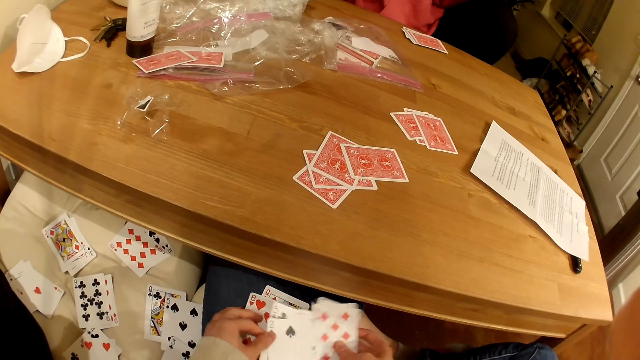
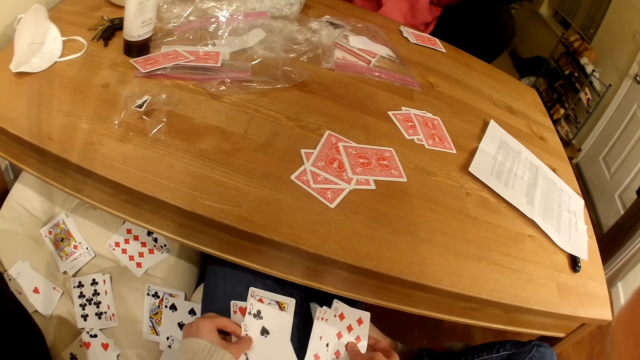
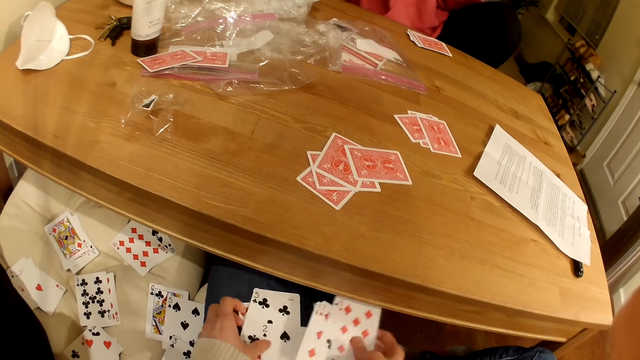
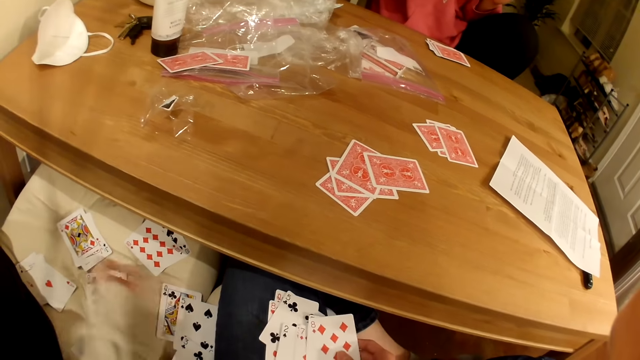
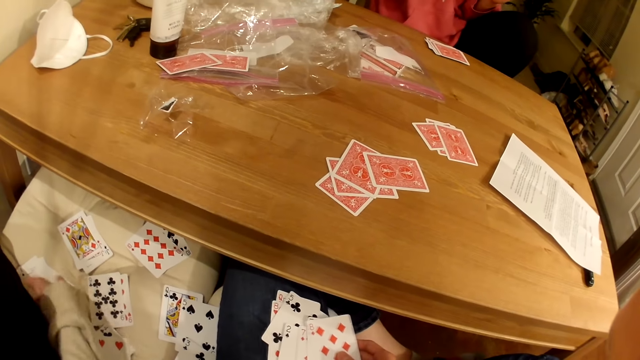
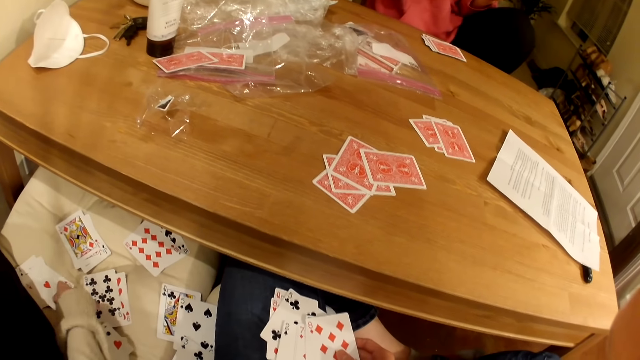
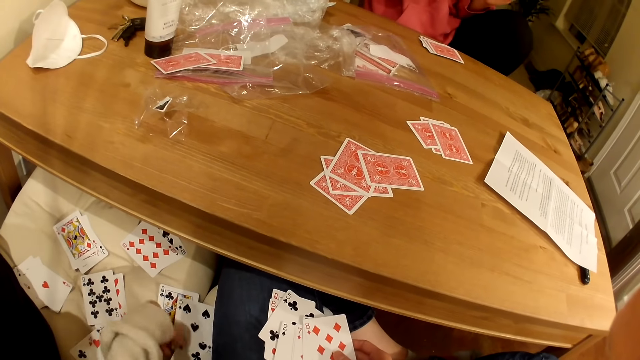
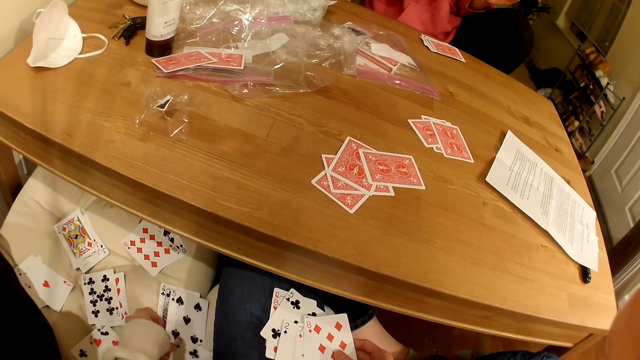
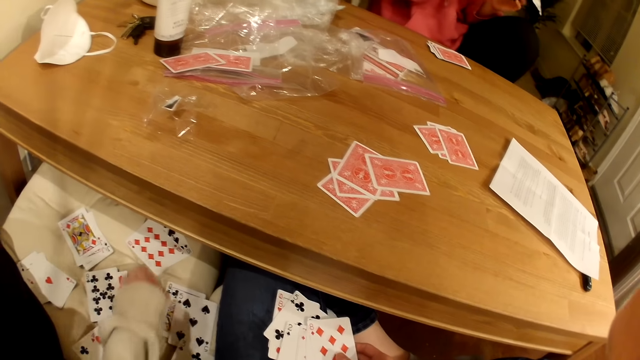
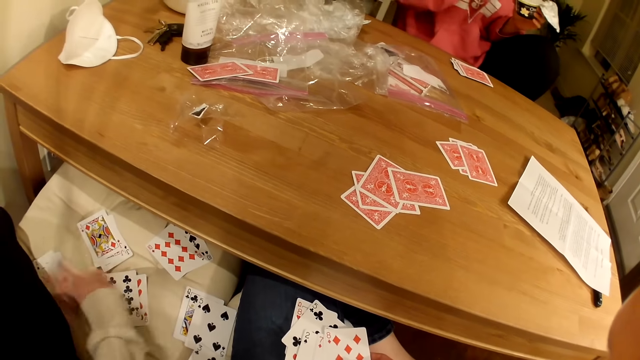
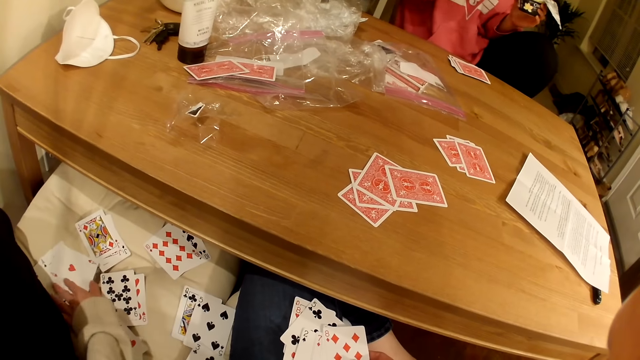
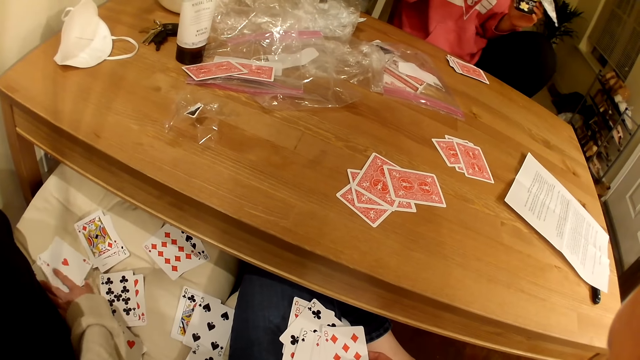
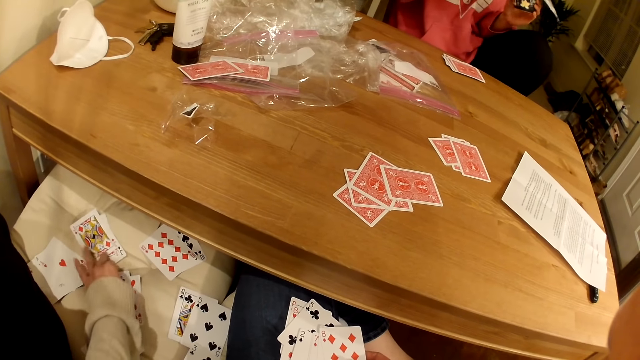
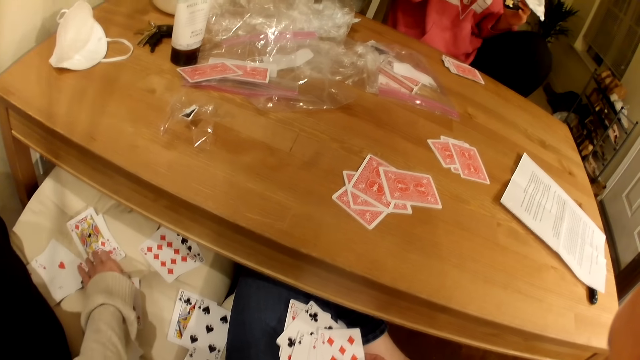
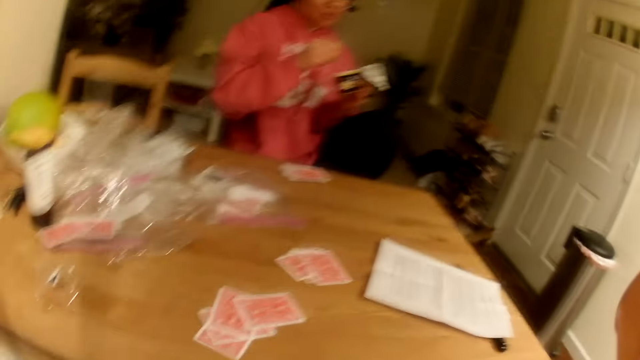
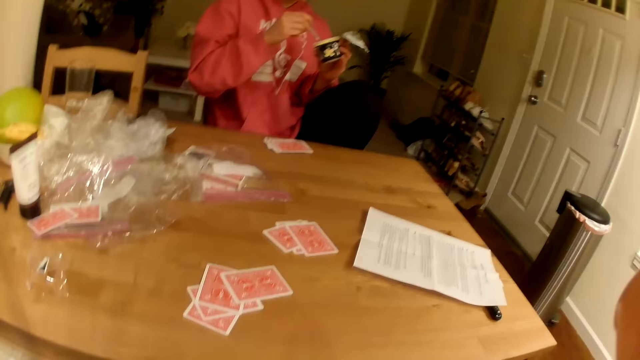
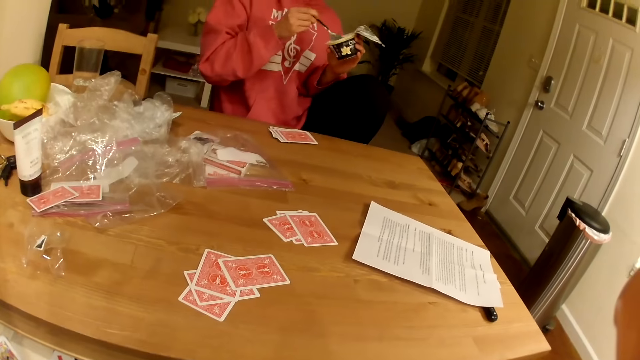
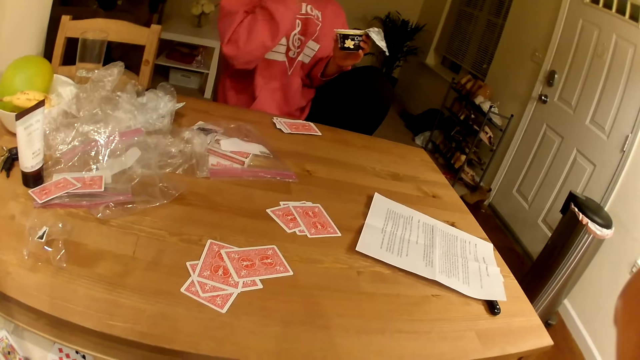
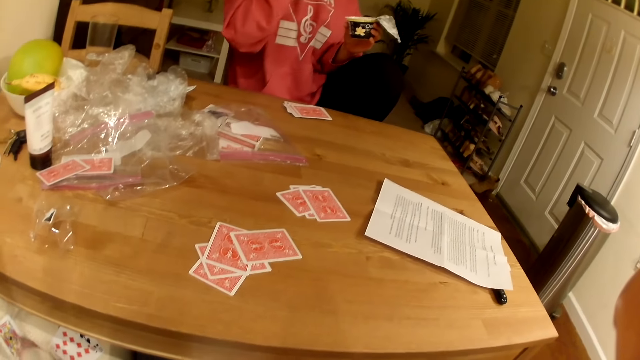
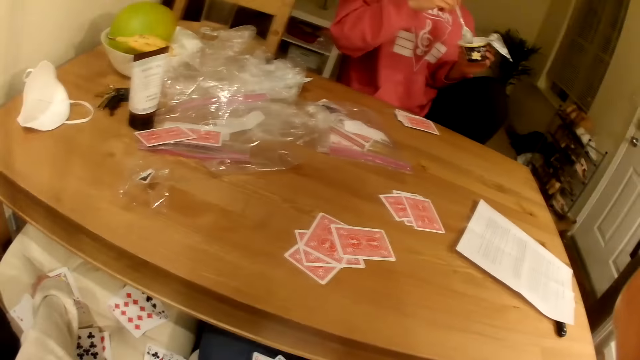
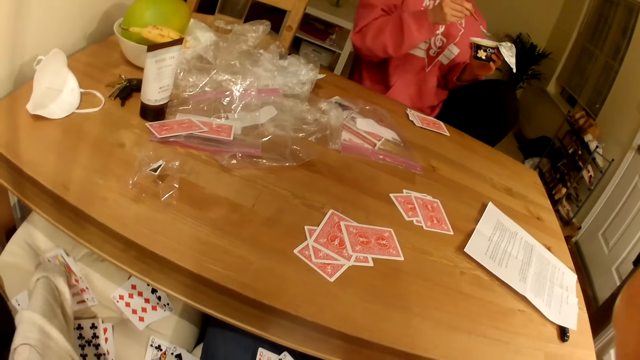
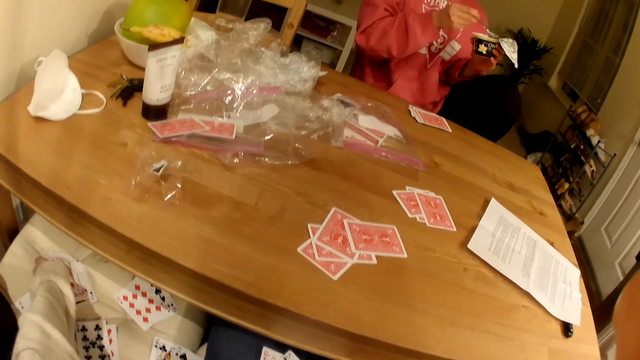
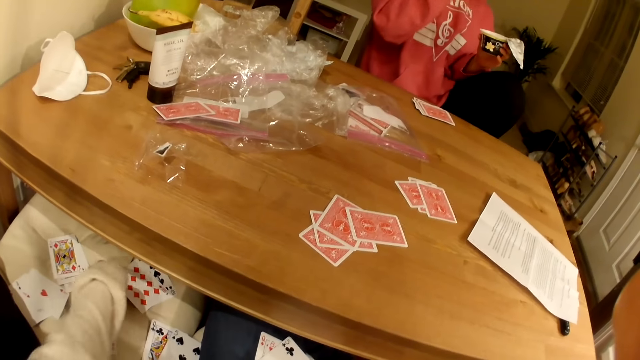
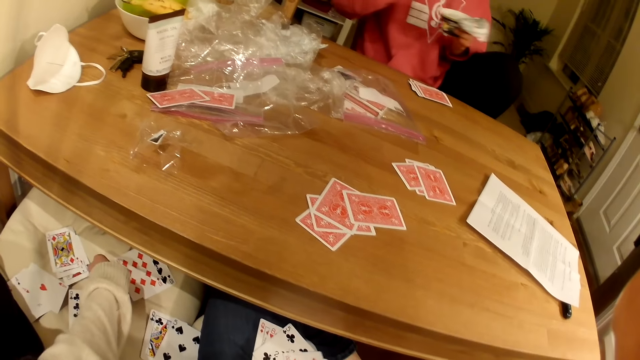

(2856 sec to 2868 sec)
The camera wearer talks to a woman. They inspect the cards on the chair. They talk to the woman. The woman eats the yoghurt. The camera wearer interacts with the woman. They inspect the cards on the chair.

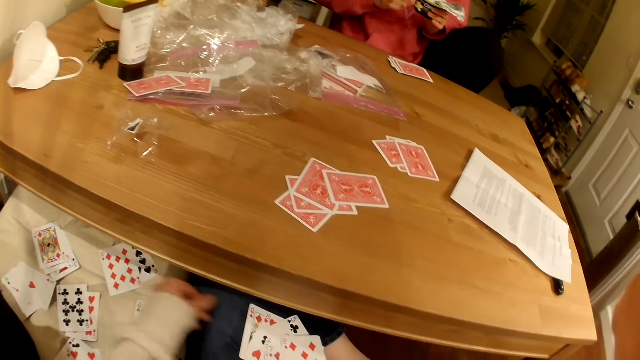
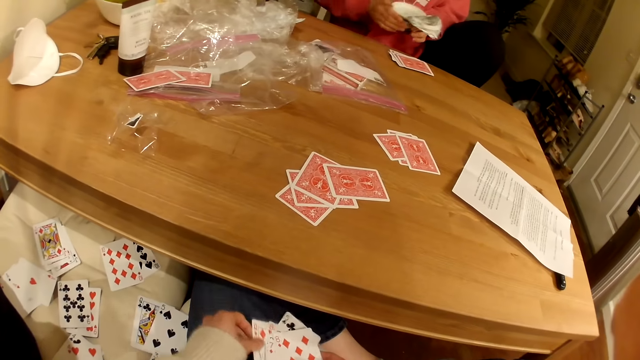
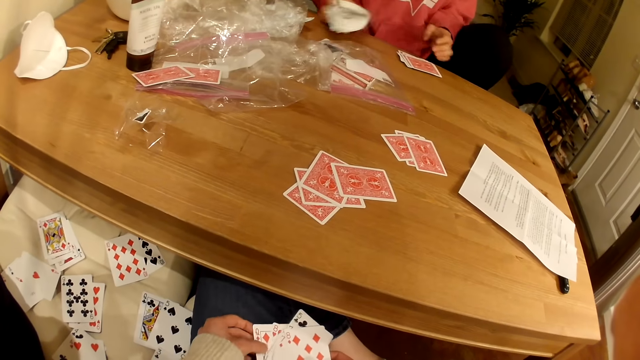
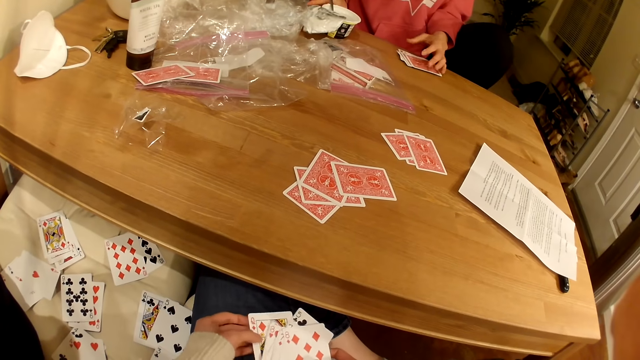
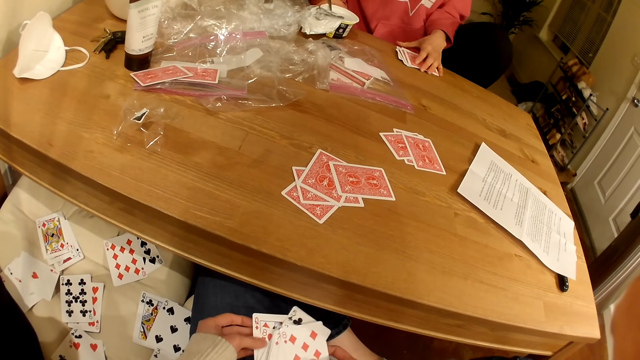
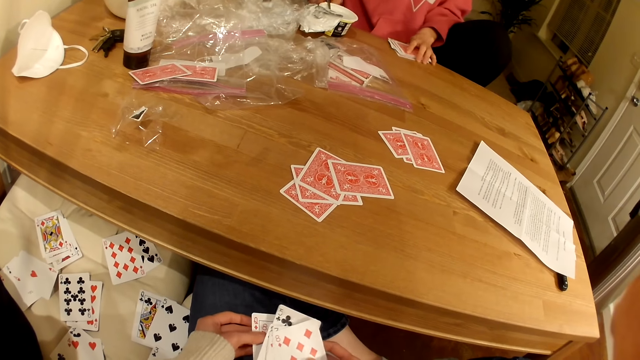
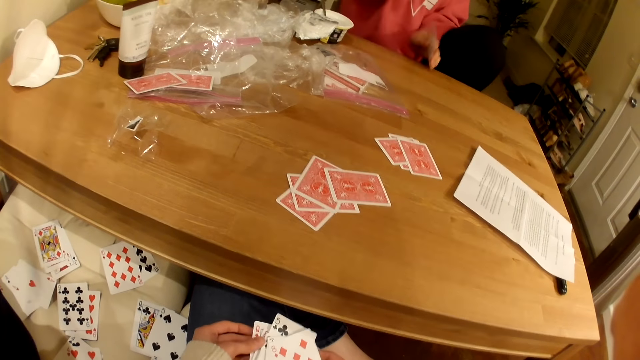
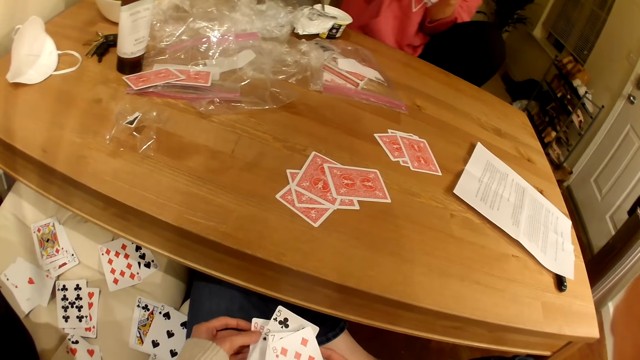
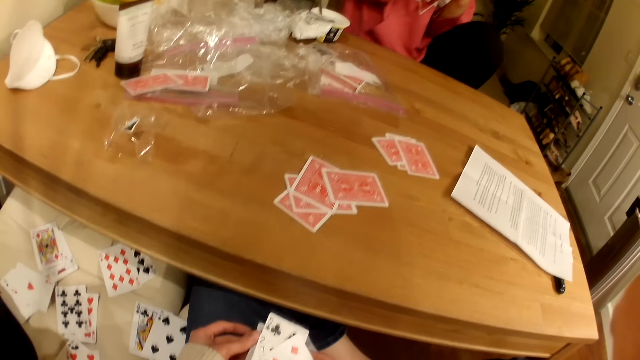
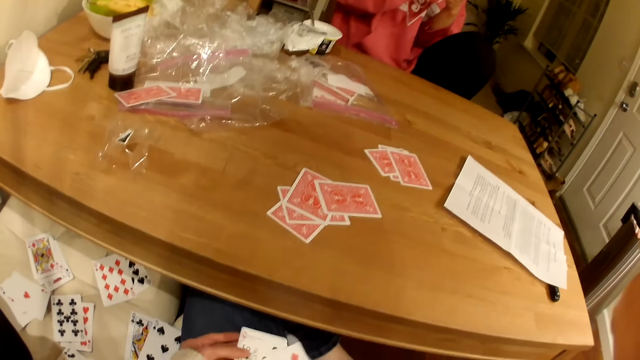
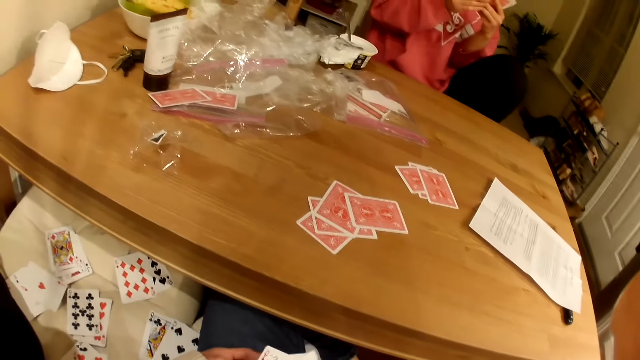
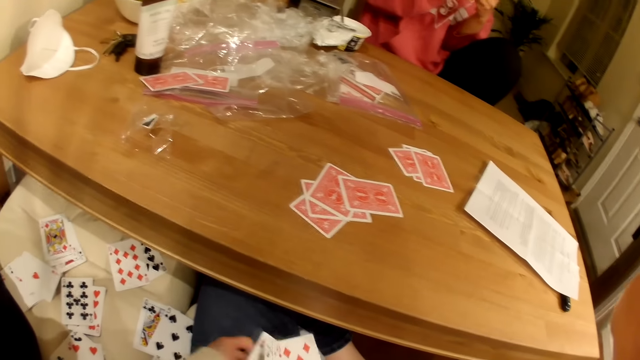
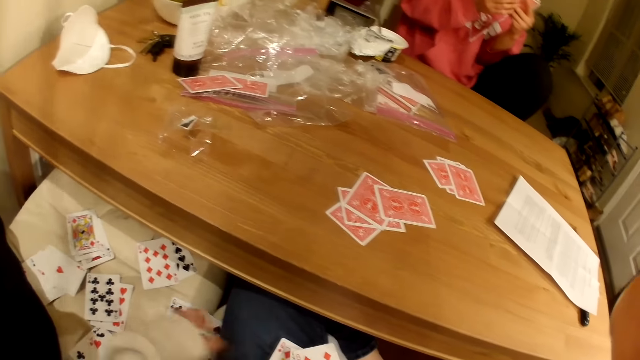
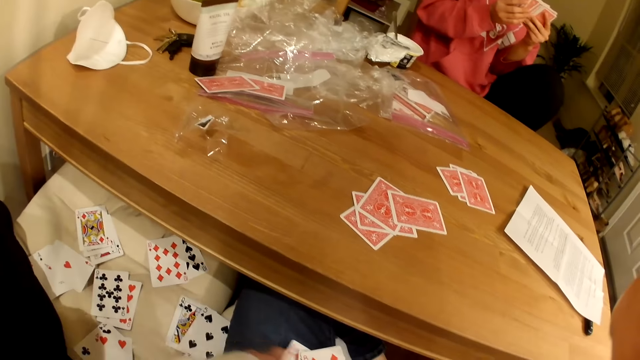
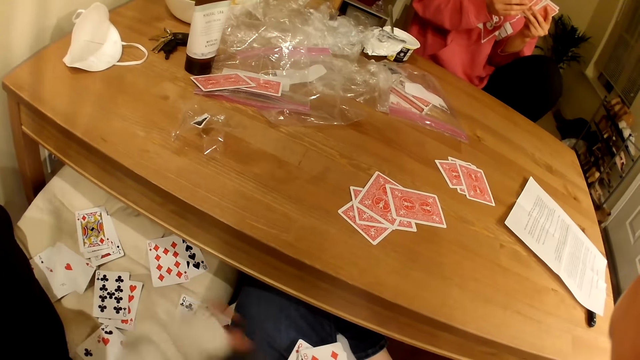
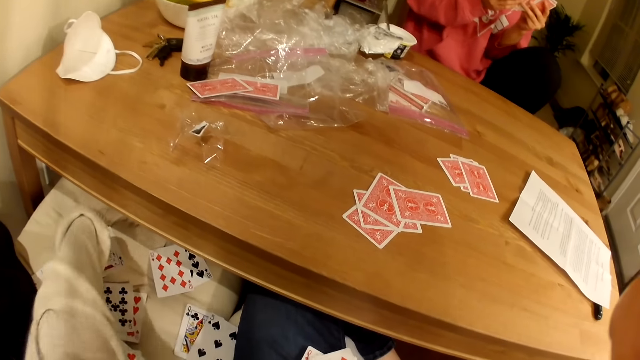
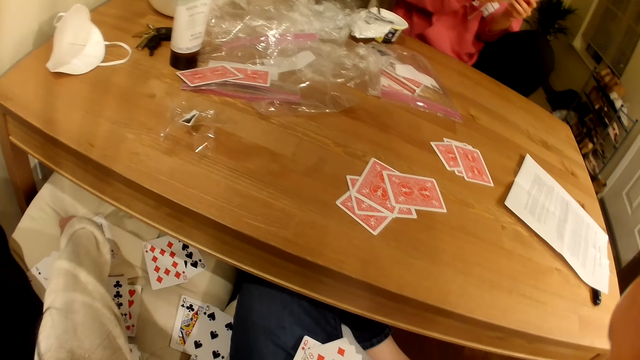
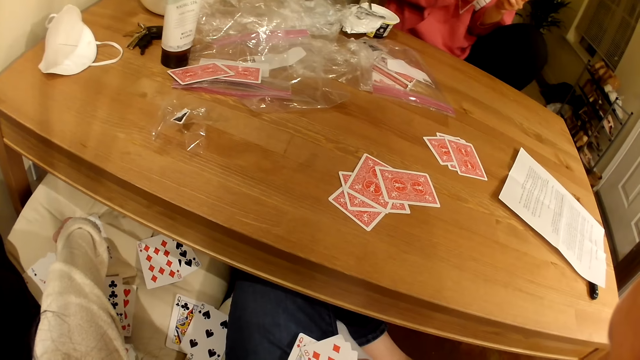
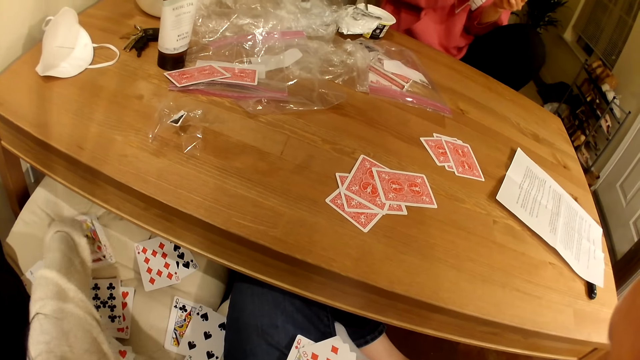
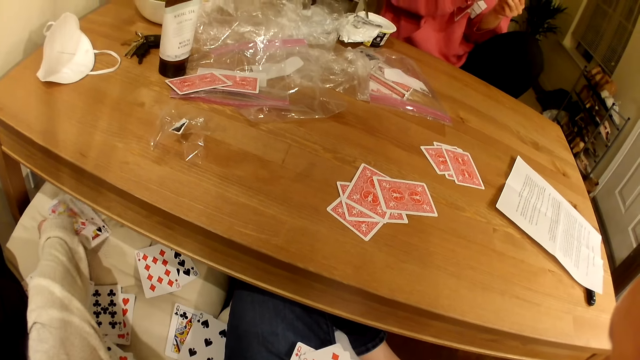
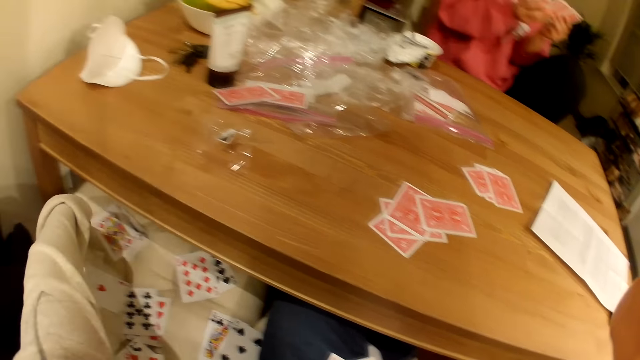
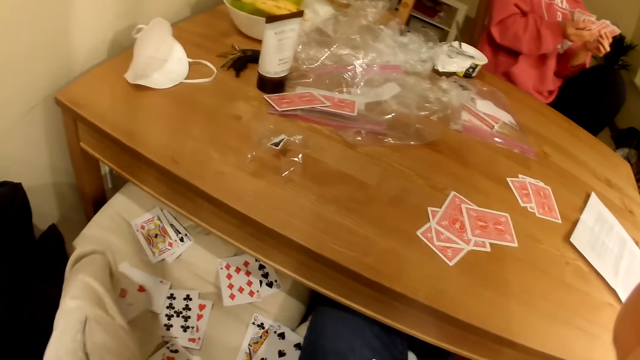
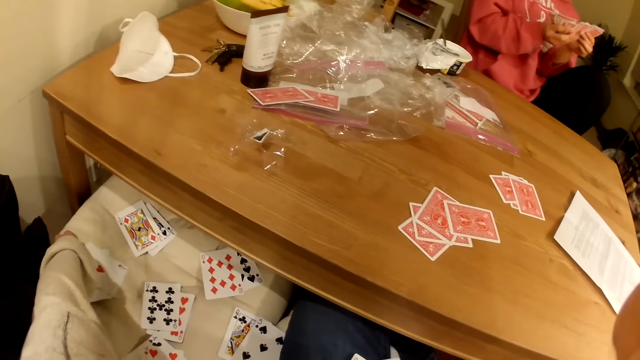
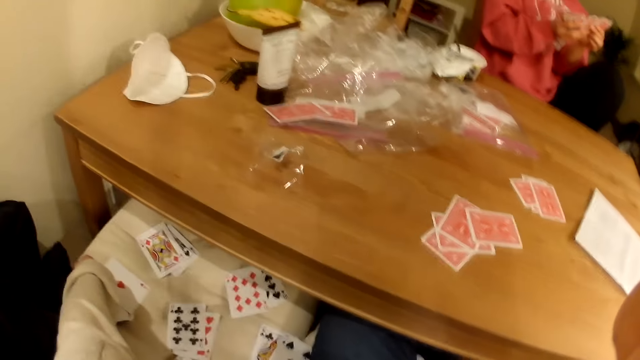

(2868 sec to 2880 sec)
The camera wearer inspects the cards in her hands. A woman puts the tin on the table. The woman picks up the cards on the table. The camera wearer talks to the woman. She inspects the cards on the table. The woman talks to the camera wearer. The camera wearer inspects the cards on the table.
